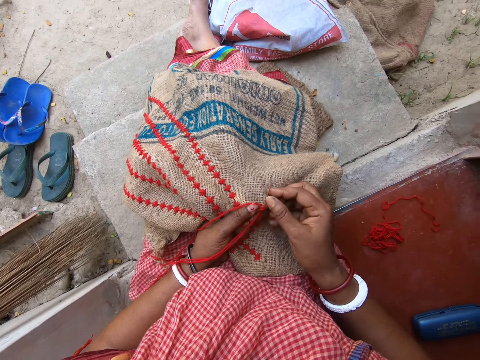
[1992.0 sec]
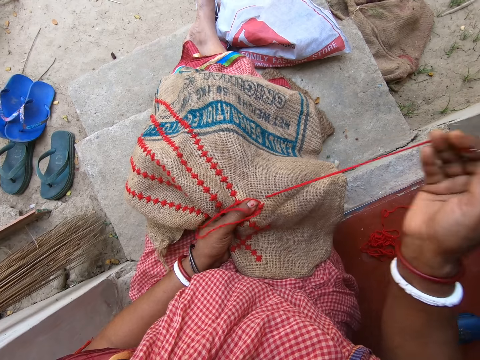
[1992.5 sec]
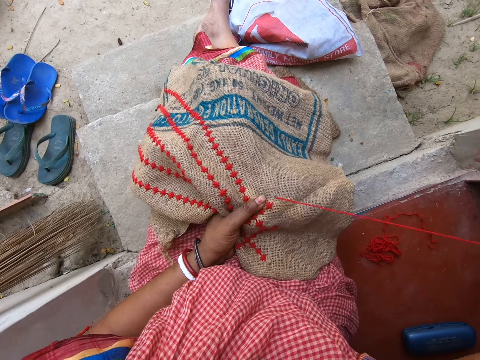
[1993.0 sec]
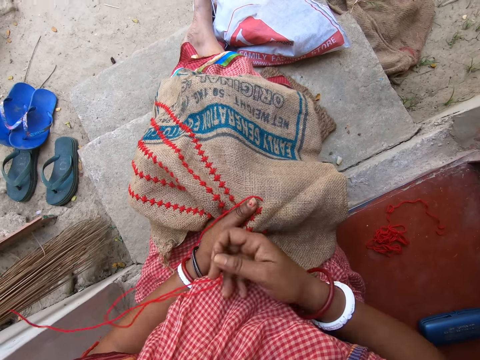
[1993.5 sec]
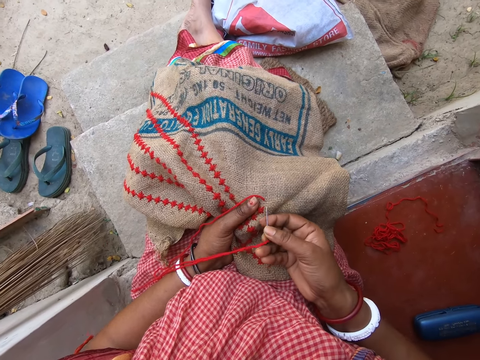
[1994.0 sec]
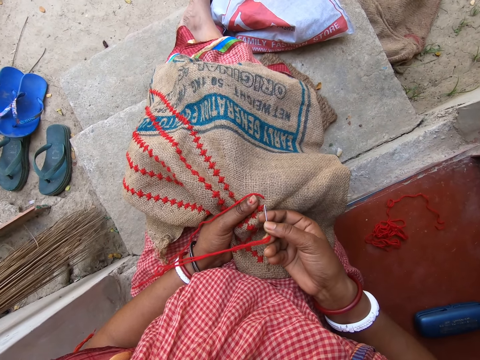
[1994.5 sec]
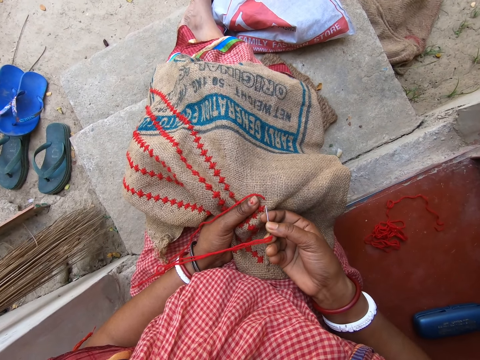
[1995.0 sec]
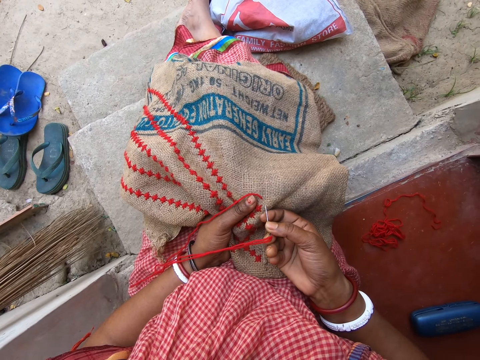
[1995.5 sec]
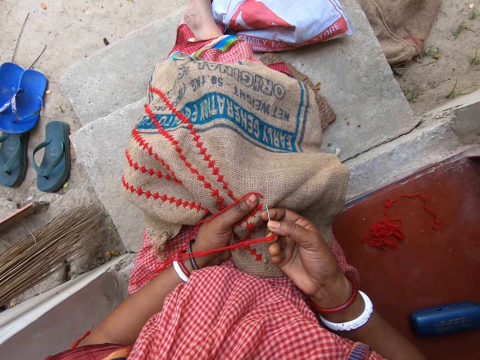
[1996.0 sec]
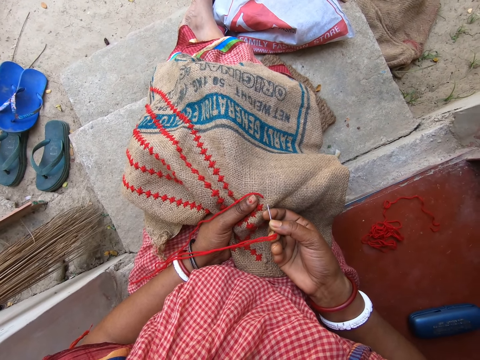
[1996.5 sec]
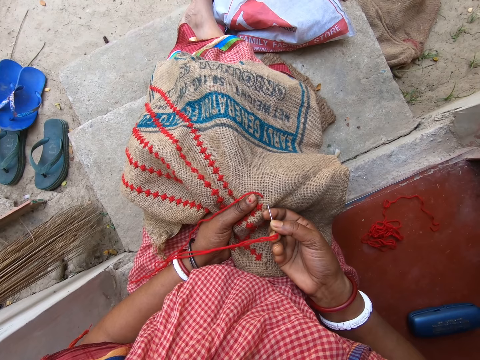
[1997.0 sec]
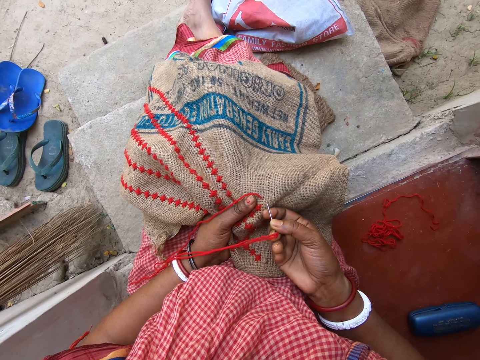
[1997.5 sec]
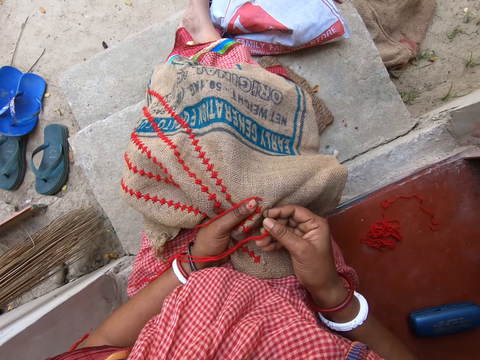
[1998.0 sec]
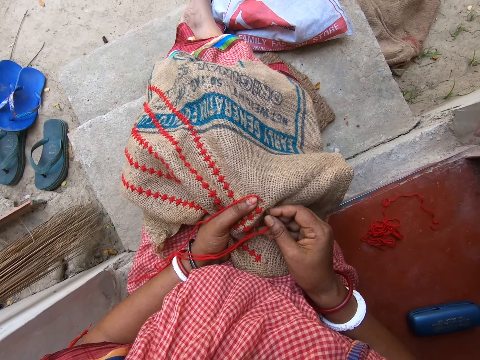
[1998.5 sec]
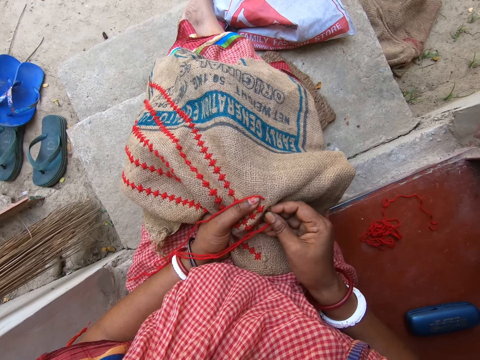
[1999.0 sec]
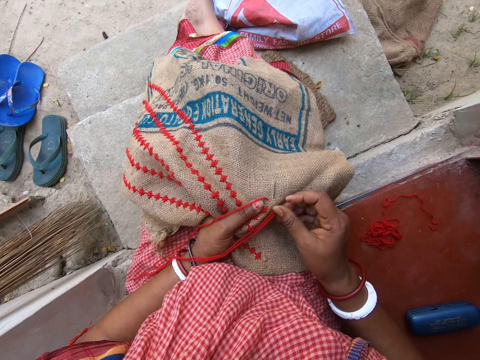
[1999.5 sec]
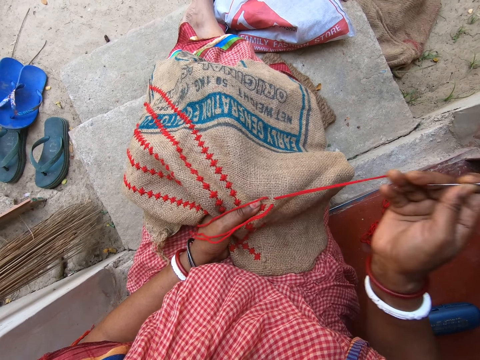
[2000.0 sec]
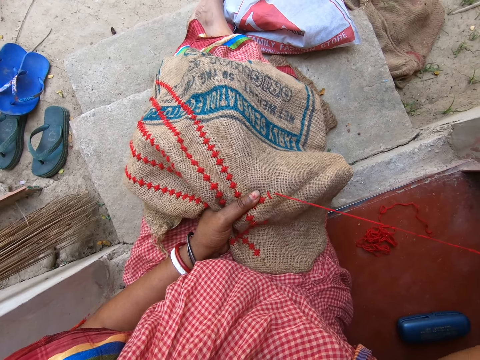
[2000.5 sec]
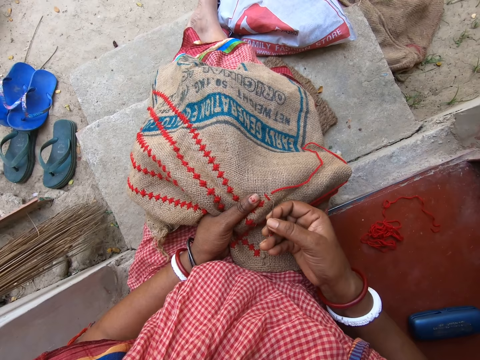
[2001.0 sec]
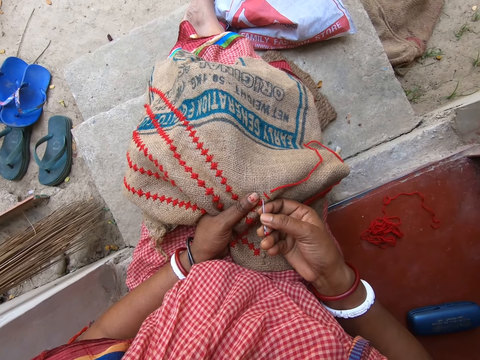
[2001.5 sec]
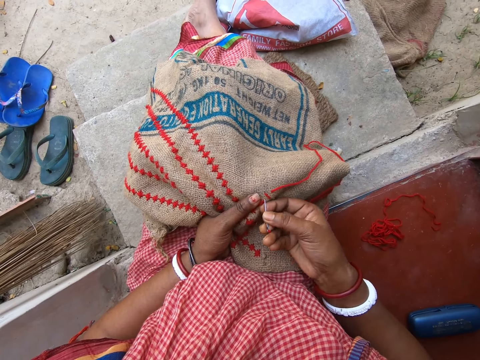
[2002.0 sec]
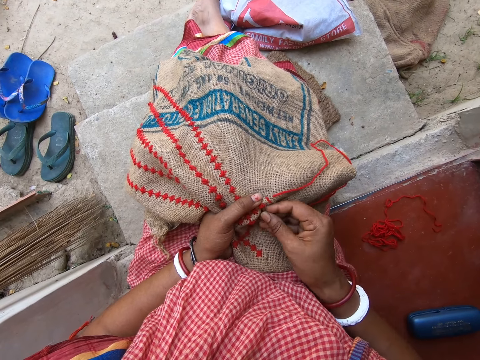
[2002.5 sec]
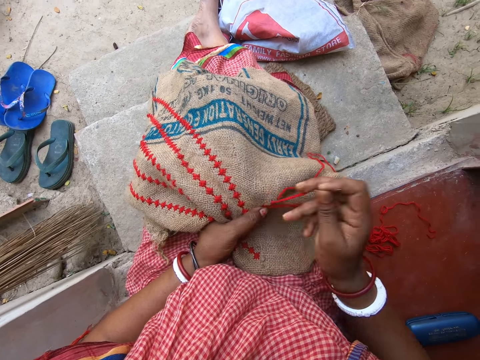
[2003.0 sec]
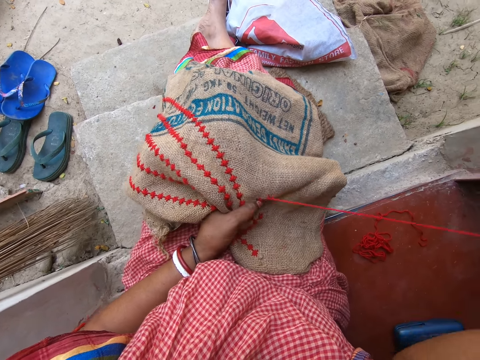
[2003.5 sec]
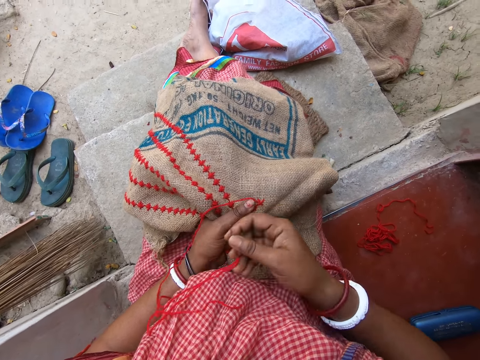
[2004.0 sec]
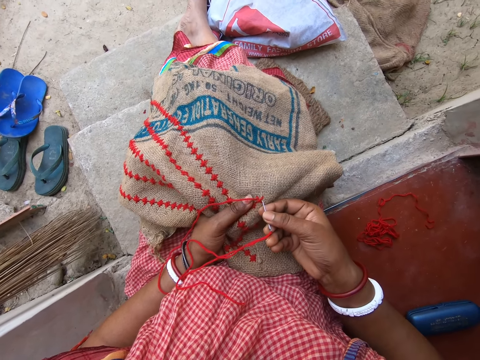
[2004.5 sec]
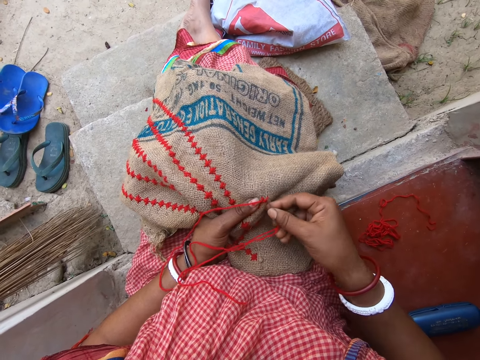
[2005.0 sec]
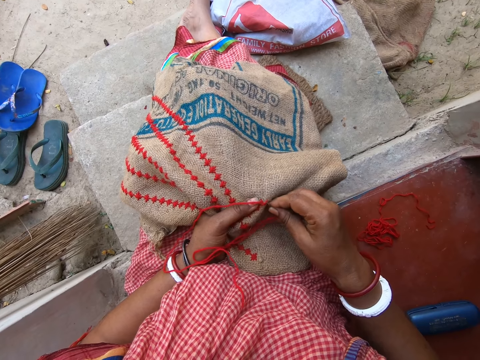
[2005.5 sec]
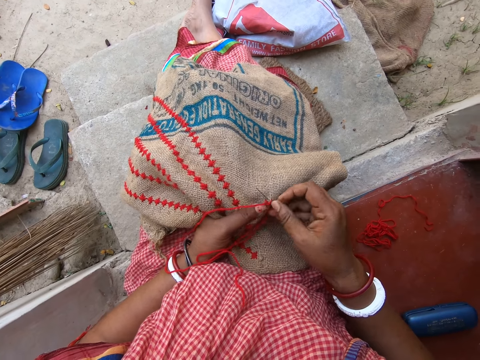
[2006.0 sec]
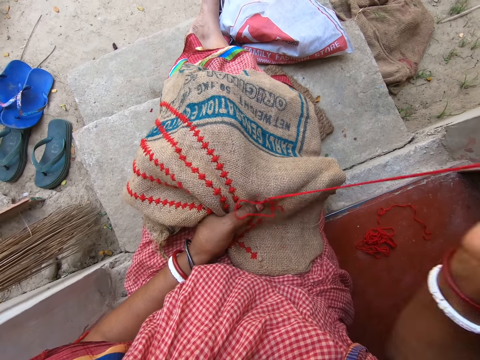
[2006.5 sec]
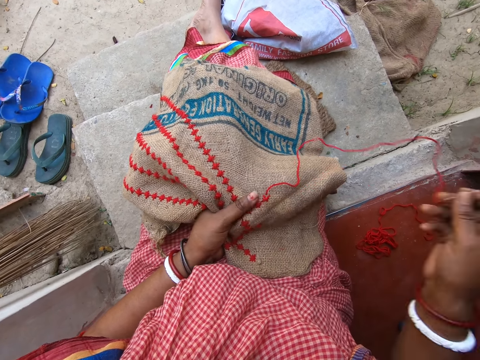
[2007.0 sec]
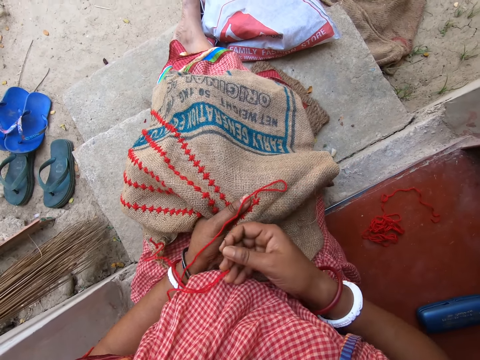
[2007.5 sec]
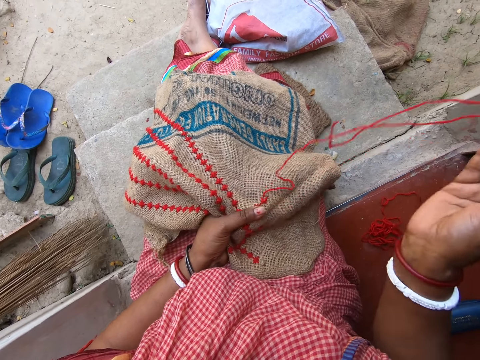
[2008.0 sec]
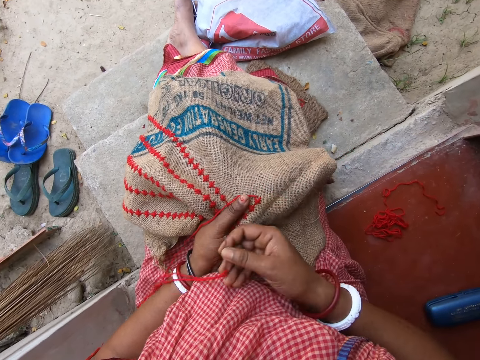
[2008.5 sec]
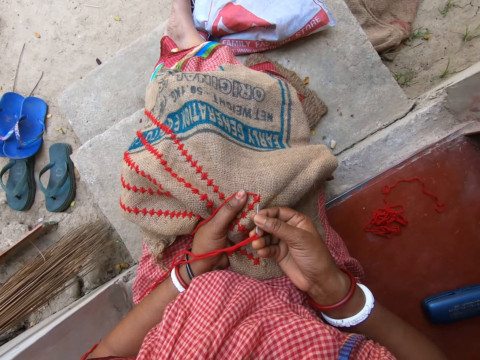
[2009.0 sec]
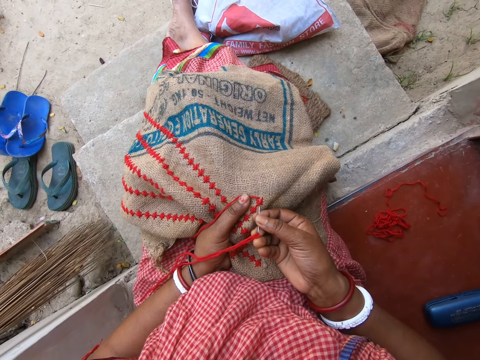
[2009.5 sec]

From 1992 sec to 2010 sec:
The camera wearer pulls the thread. They sew the garment. They pull the thread. They sew the garment. They pull the thread. They sew the garment. They pull the thread.

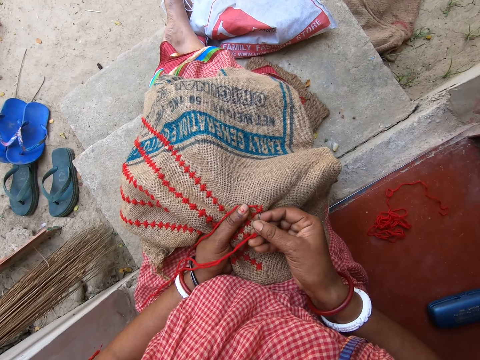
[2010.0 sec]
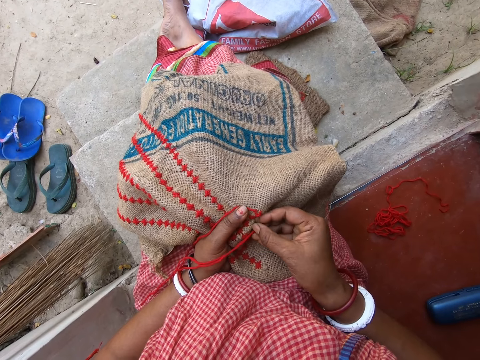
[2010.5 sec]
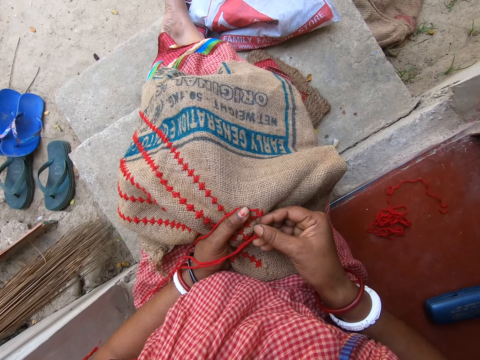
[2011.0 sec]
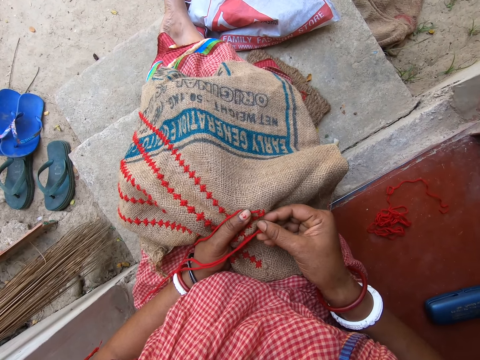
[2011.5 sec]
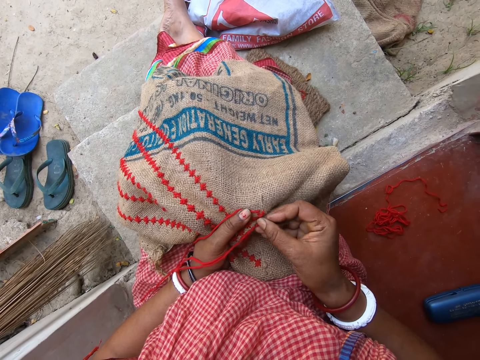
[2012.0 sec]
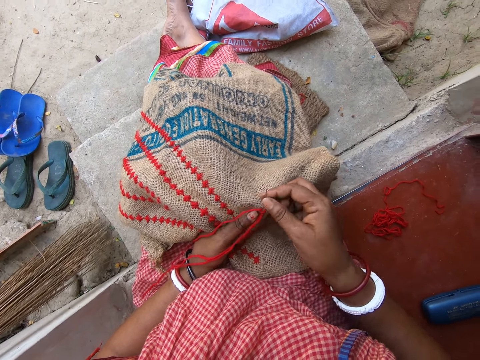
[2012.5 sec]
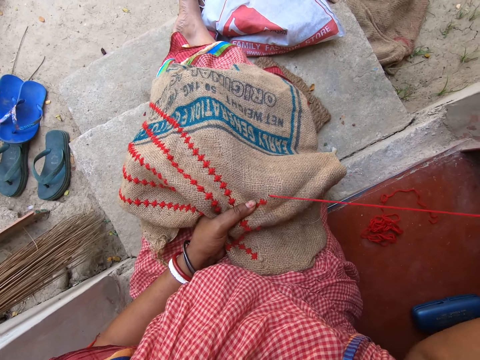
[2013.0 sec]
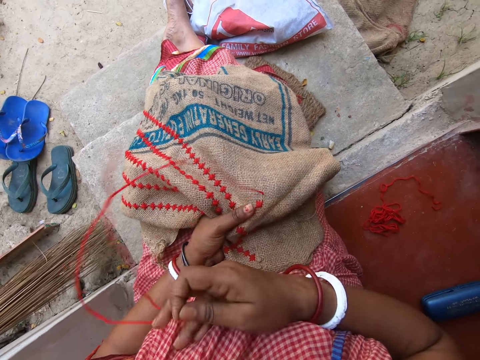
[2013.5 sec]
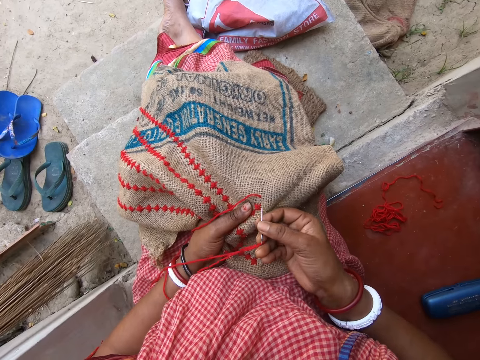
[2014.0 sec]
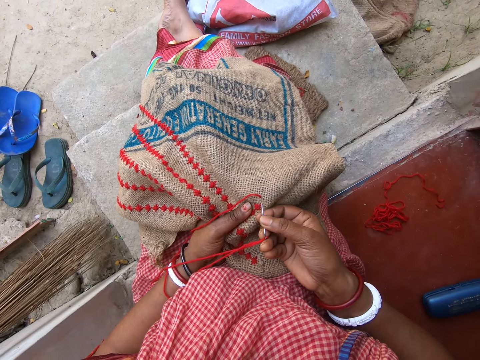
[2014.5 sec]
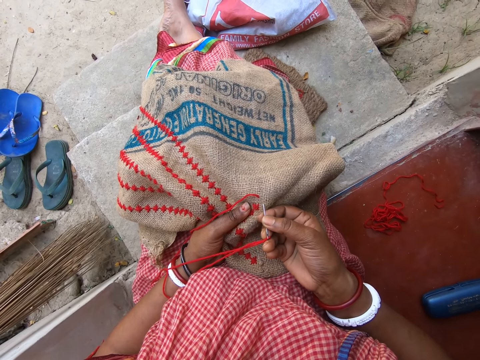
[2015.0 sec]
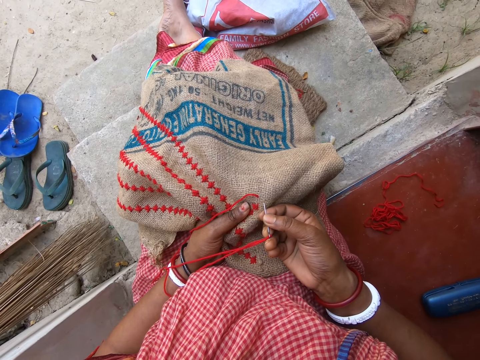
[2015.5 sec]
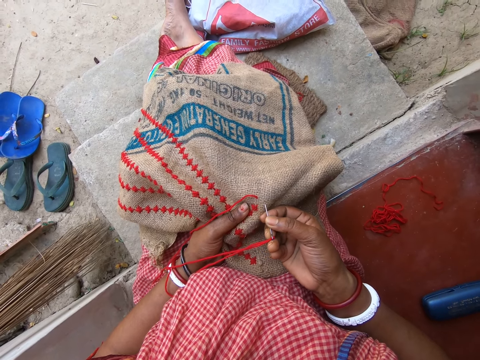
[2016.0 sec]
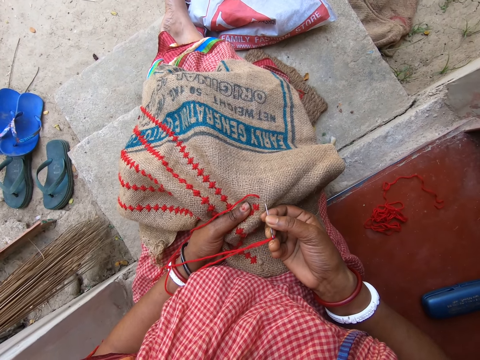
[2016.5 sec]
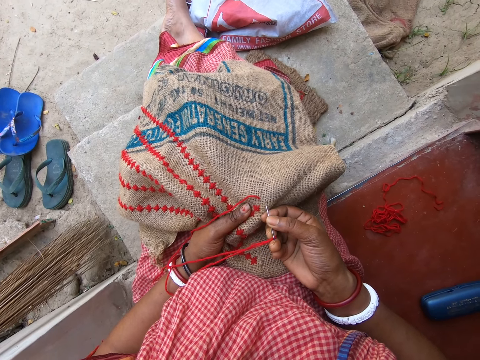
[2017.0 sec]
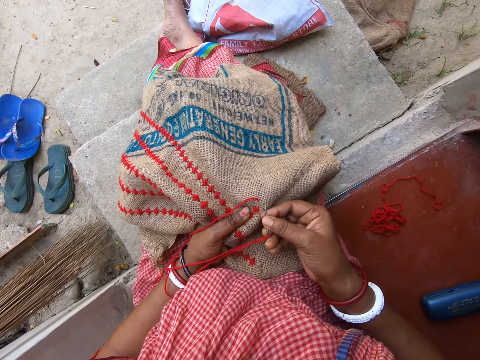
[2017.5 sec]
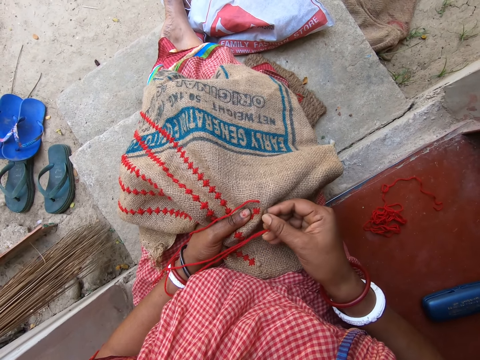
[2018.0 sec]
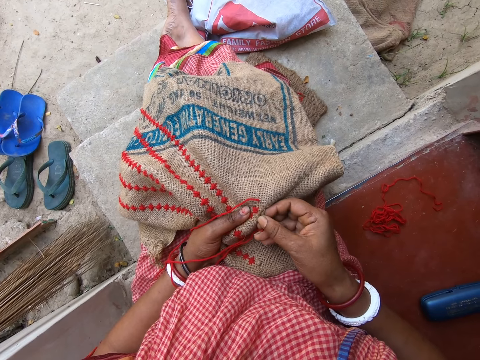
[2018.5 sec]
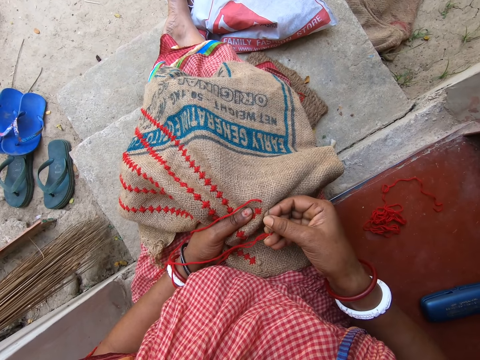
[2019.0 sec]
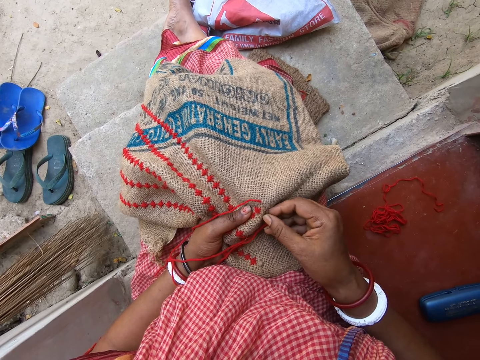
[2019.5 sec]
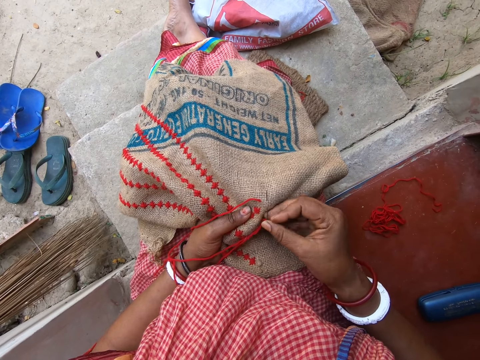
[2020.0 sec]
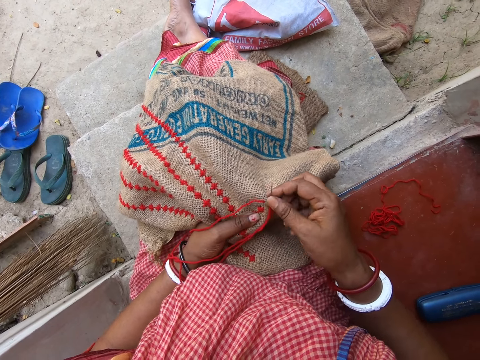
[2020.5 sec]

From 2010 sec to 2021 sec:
The camera wearer sews the garment. They pull the thread. They sew the garment.
